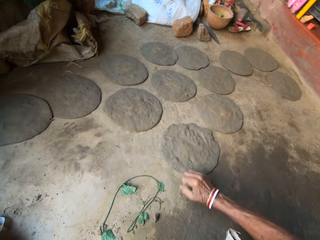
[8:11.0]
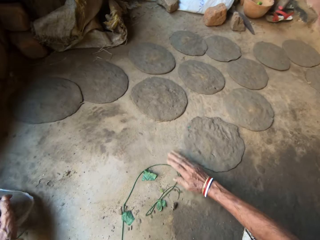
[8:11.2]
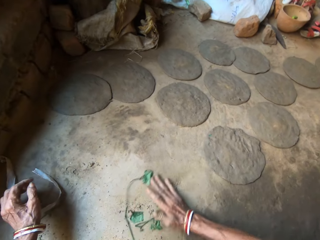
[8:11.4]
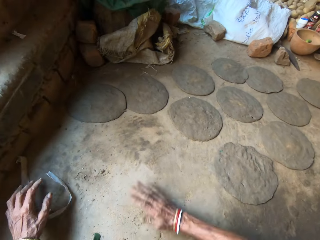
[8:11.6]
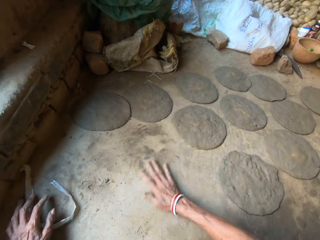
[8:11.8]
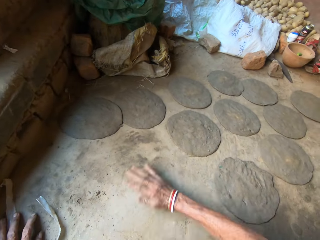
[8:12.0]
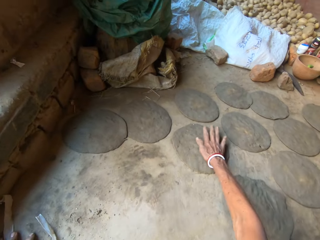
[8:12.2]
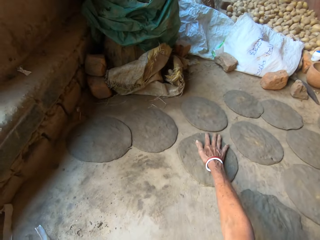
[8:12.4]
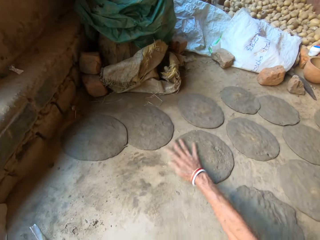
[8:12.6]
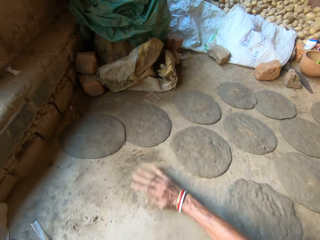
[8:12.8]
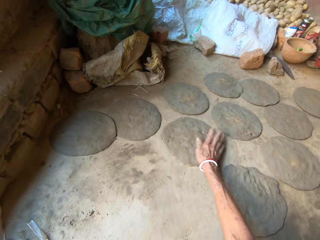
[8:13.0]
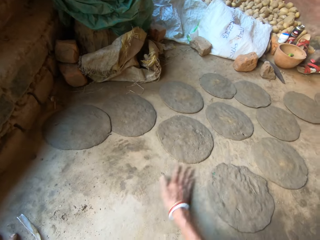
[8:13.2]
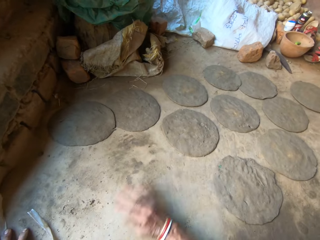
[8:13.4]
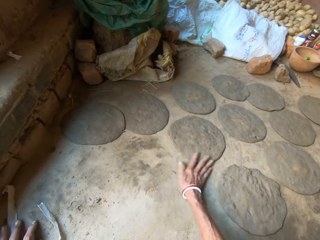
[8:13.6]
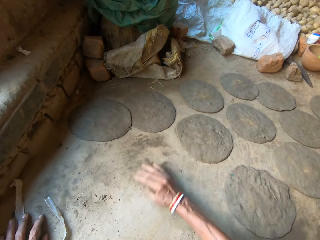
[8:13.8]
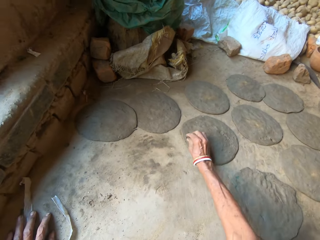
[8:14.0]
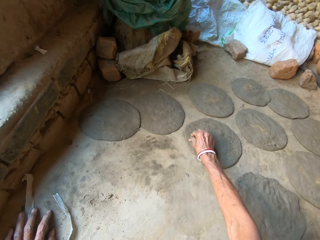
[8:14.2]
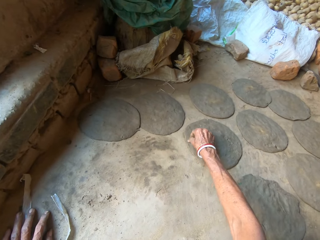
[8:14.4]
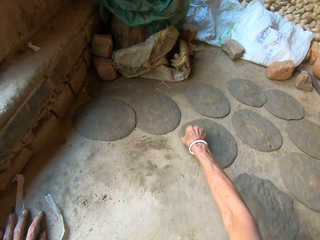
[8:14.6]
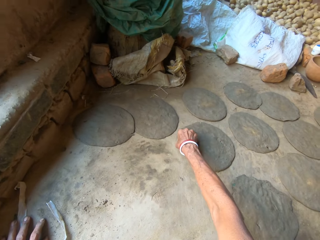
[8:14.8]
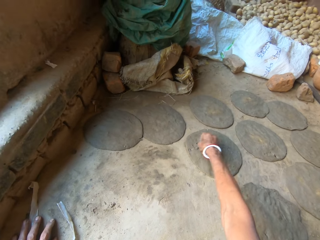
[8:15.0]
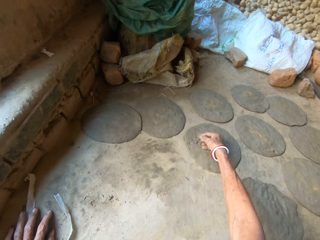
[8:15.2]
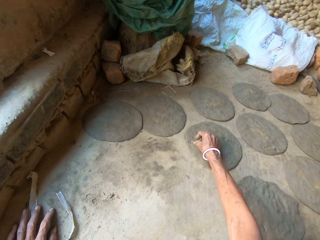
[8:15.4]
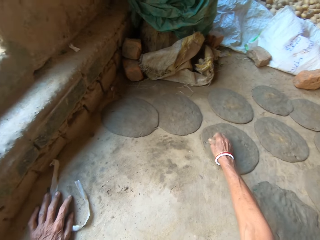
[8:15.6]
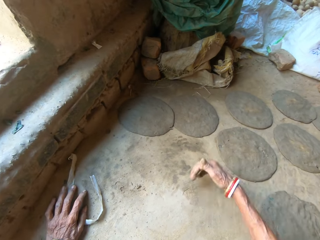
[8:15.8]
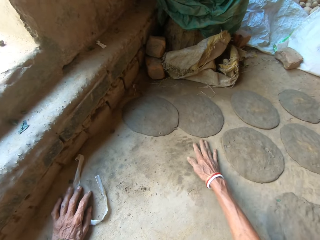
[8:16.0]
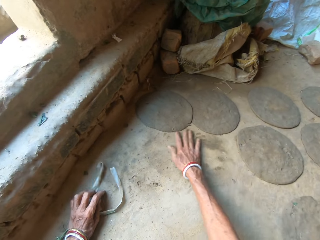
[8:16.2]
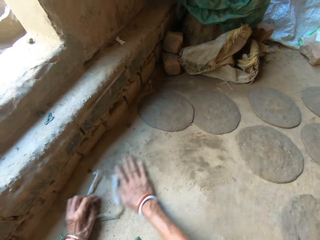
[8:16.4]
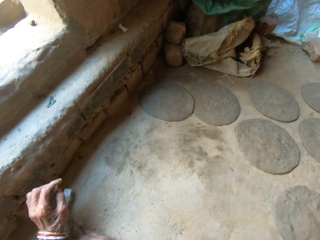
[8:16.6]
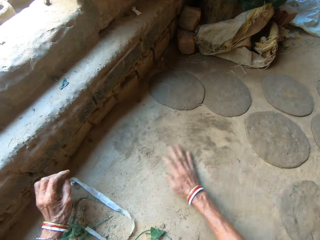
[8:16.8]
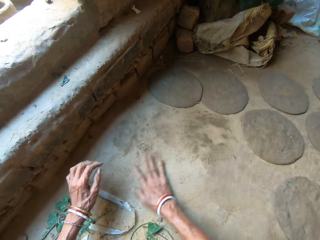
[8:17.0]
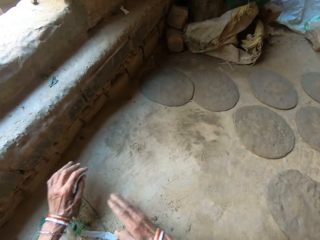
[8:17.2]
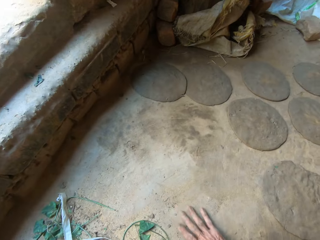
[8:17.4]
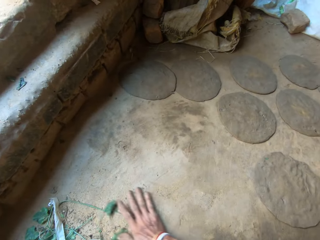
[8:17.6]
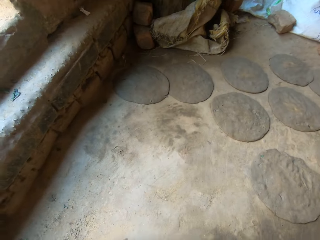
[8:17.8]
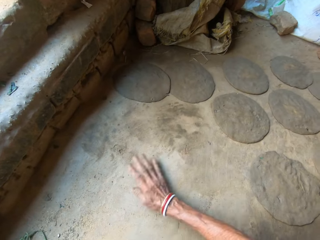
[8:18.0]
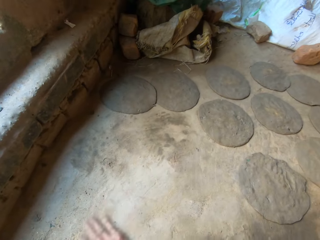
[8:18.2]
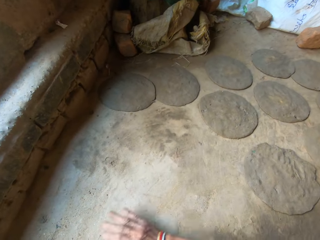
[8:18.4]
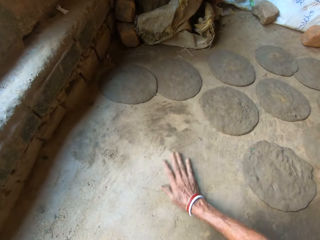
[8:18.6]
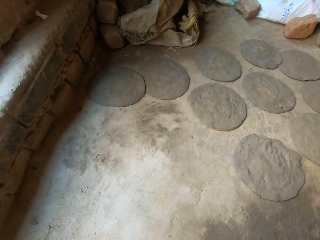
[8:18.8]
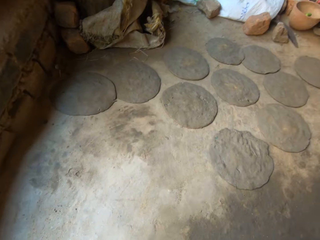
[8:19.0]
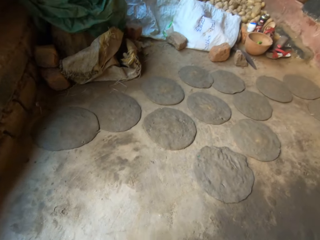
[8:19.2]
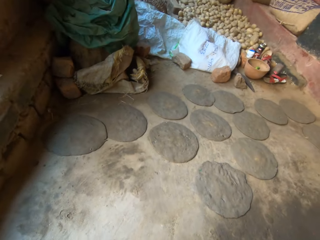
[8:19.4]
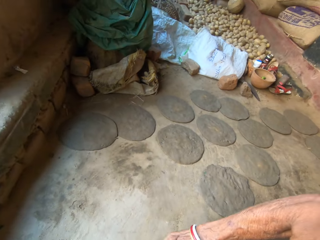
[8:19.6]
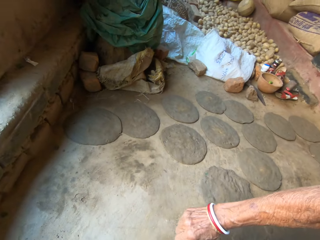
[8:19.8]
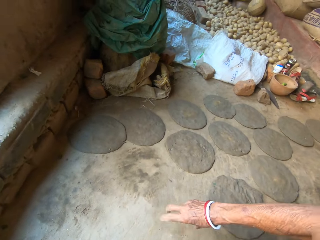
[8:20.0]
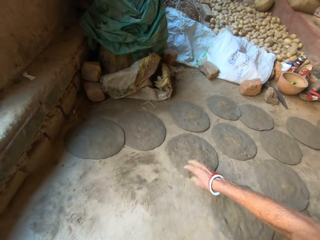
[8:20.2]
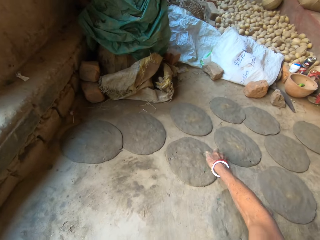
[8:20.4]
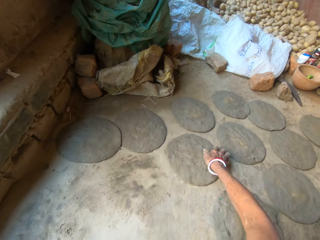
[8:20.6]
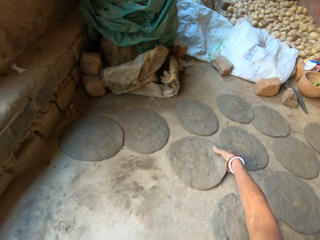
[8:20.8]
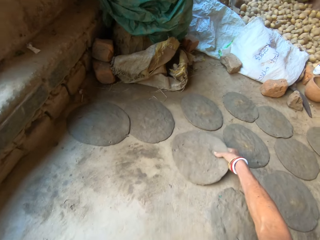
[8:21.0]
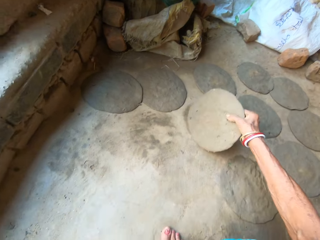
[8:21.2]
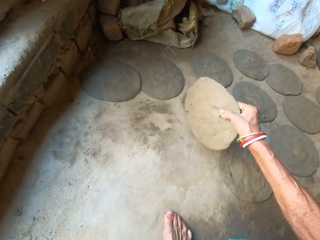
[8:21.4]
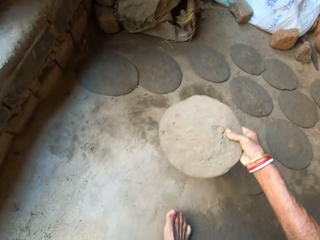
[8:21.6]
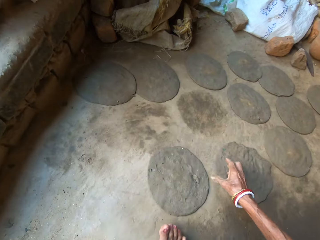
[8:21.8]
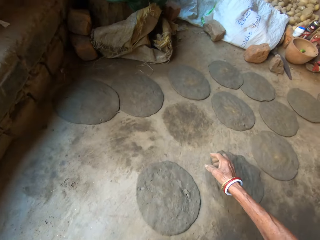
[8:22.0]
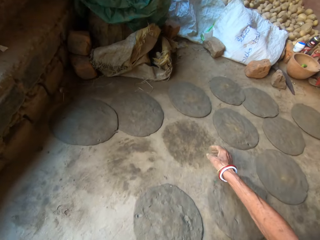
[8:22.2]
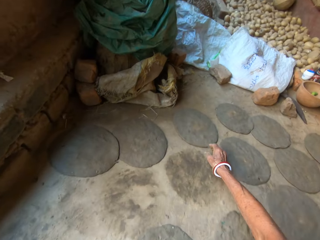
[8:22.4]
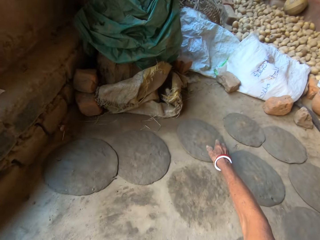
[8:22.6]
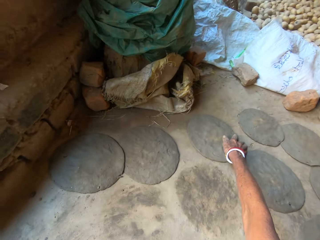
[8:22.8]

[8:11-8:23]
The camera wearer wipes dust from the floor with the right hand. They remove dirt on the circular shaped clay and remove dirt on the floor. They pick up the circular shaped clay and drop the circular shaped clay on the floor.

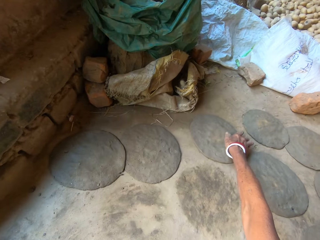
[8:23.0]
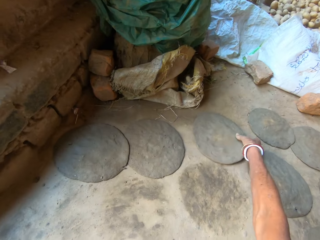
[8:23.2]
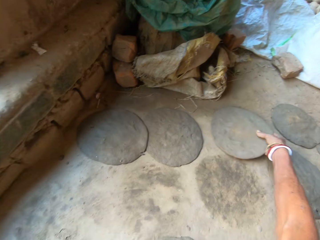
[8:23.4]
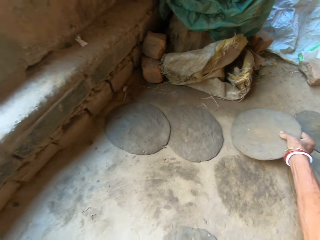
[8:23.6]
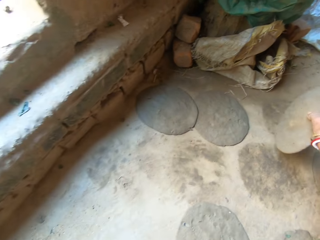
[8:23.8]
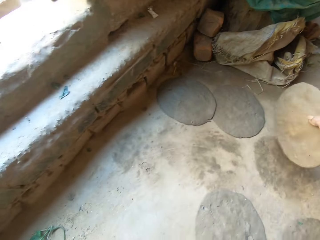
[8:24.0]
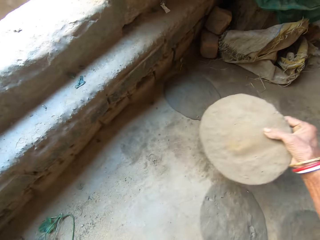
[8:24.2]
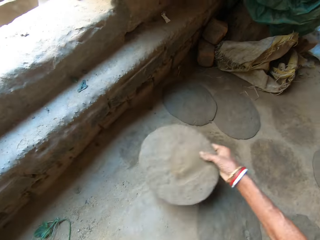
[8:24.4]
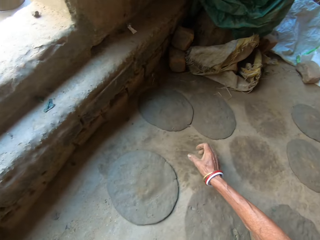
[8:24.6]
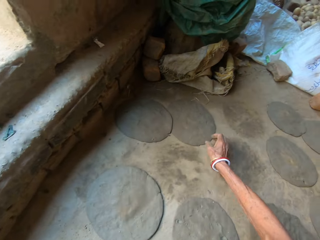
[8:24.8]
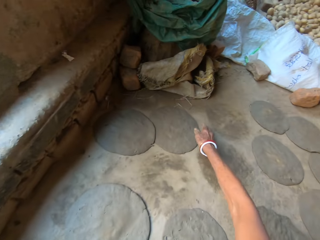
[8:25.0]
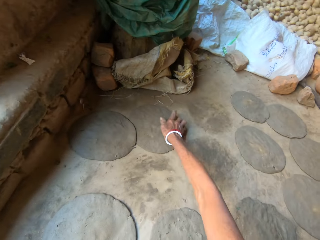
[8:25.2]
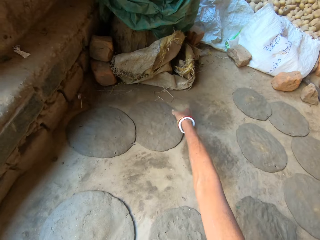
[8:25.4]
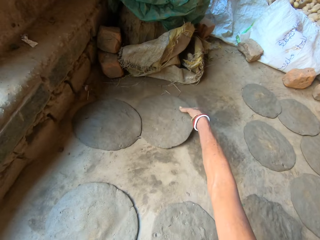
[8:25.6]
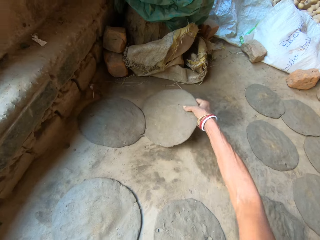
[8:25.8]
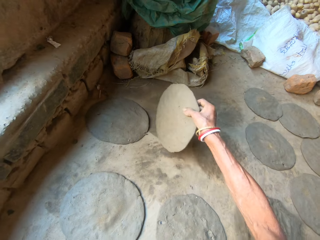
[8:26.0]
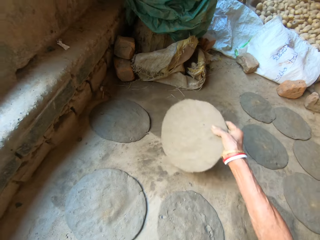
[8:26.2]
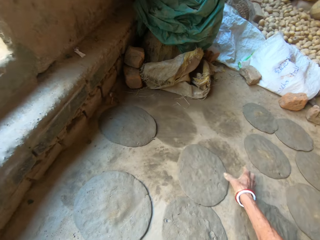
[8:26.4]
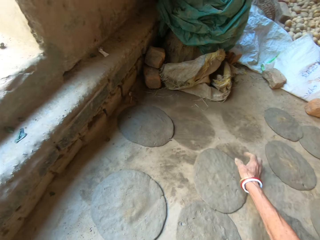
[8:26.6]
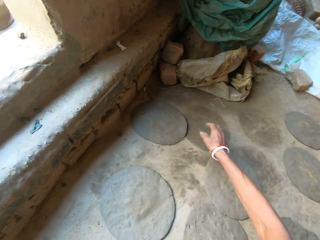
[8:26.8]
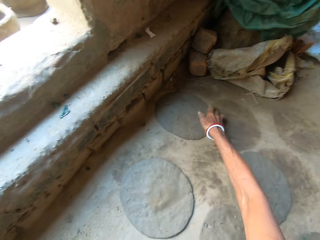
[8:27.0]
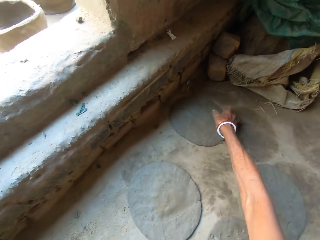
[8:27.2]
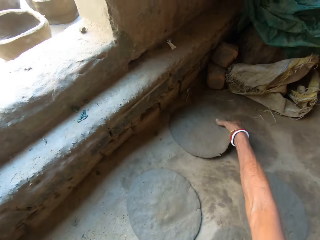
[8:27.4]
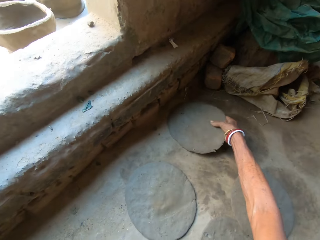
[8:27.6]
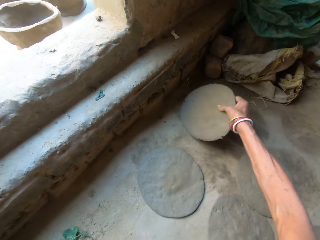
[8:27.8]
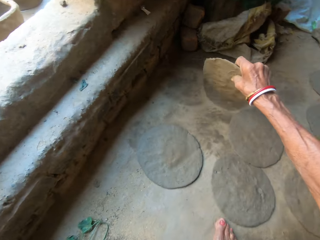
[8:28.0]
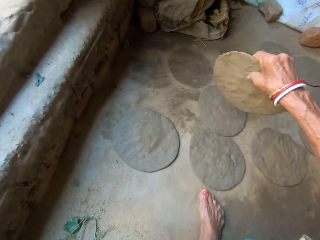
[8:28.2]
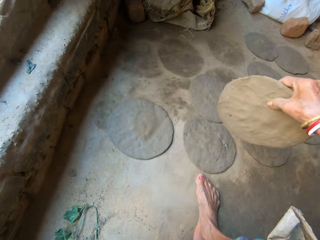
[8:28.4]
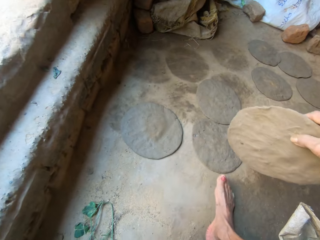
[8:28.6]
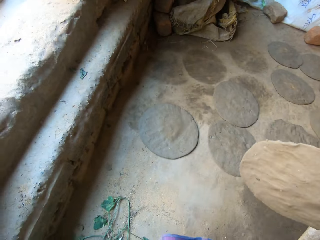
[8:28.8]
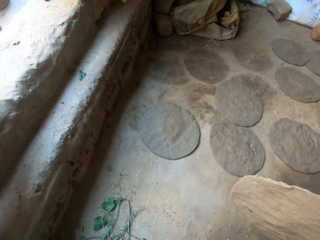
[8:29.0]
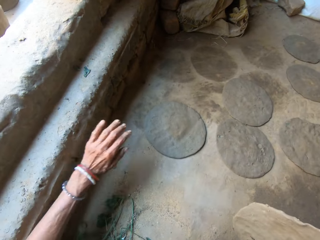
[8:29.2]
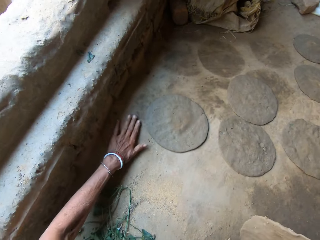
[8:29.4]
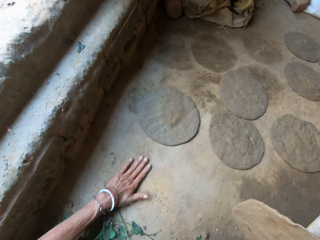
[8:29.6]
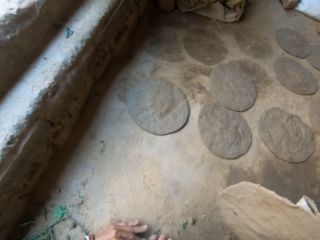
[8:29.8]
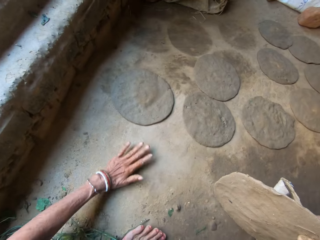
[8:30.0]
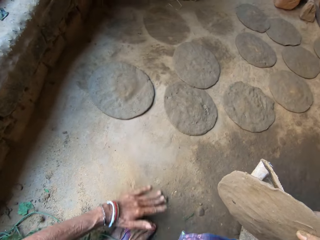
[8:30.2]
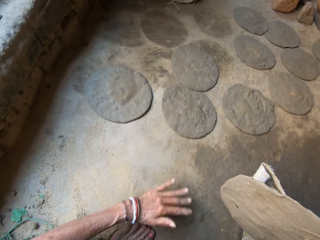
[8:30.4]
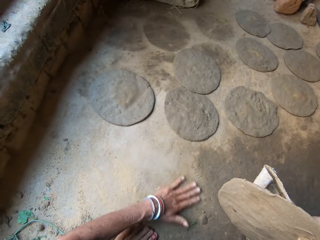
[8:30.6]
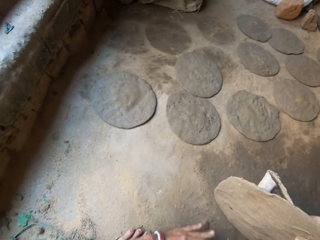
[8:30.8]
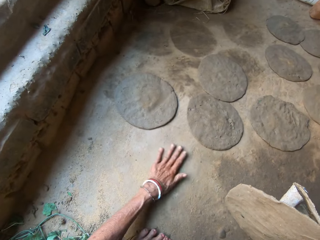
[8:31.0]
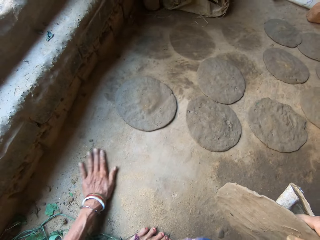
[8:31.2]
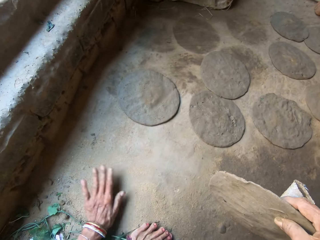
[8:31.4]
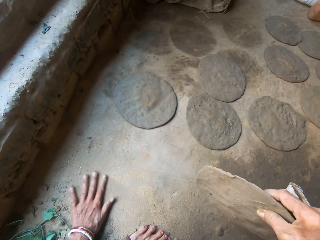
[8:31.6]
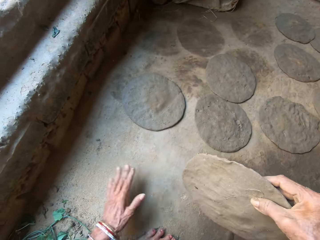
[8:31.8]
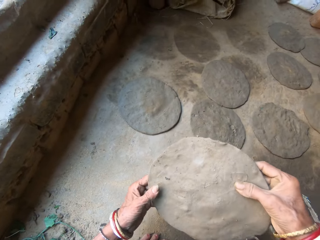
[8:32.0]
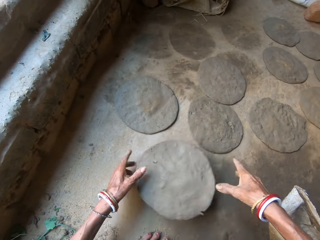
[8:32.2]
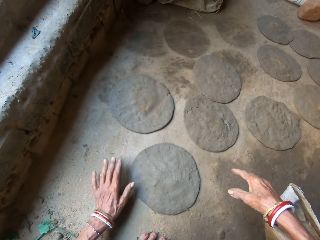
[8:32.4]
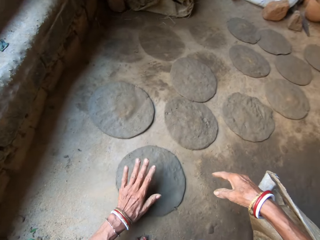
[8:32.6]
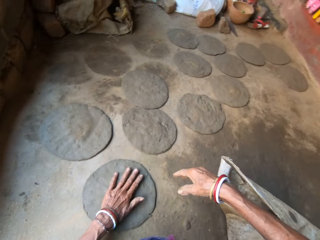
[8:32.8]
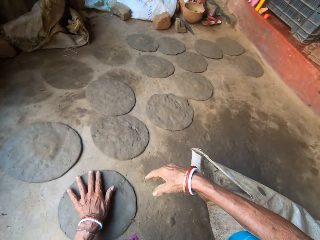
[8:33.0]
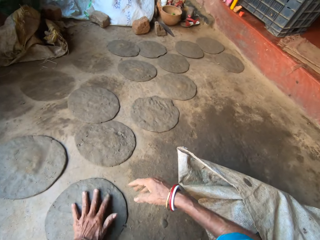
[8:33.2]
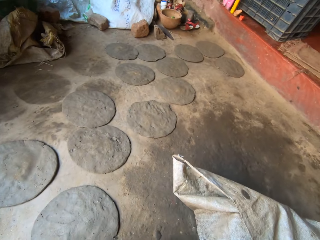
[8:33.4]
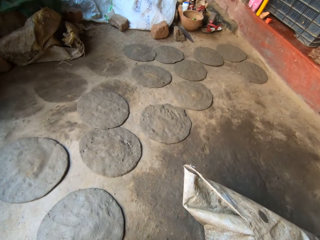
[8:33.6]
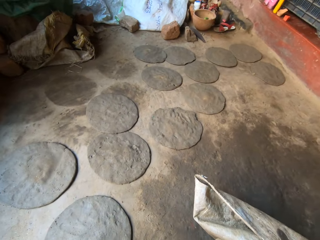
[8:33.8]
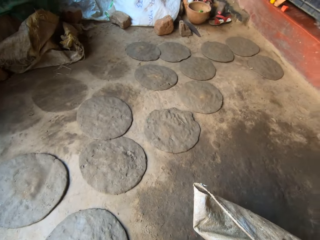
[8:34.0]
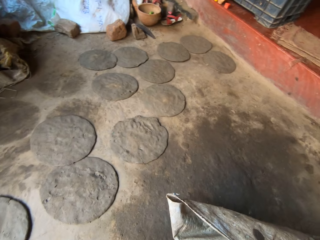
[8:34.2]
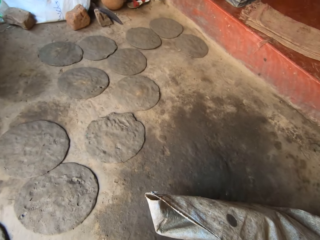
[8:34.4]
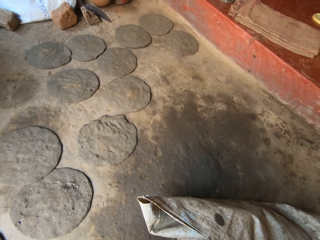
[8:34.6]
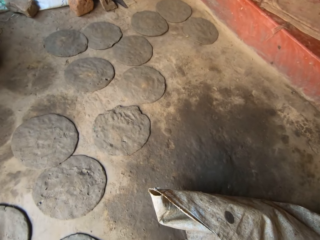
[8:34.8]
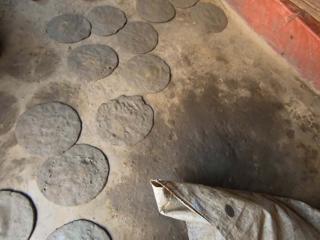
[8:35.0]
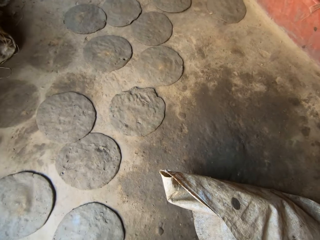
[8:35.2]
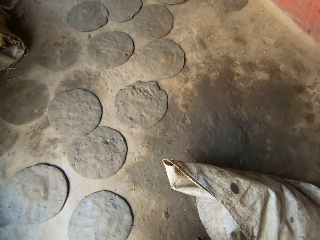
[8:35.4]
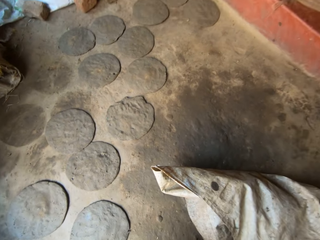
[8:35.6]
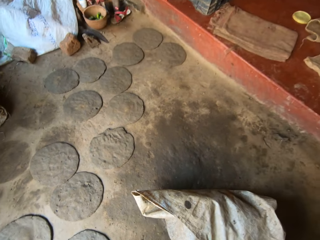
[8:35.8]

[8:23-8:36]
The camera wearer picks up the circular shaped clay and drops the circular shaped clay on the floor. They pick up the circular shaped clay and drop the circular shaped clay on the floor. They pick up the circular shaped clay. They wipe dust from the floor with the right hand. They drop the circular shaped clay on the floor and place hands on the circular shaped clay.
